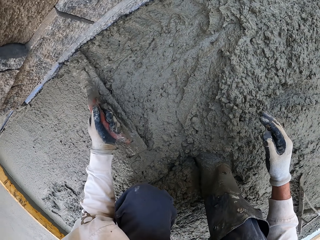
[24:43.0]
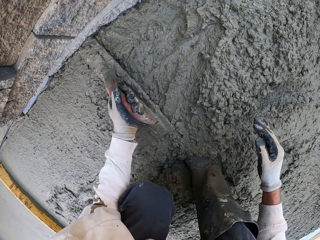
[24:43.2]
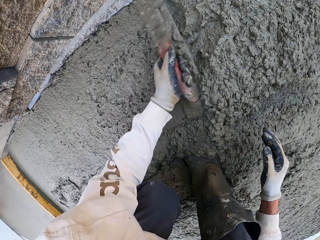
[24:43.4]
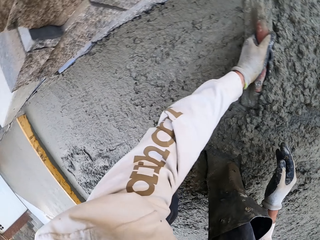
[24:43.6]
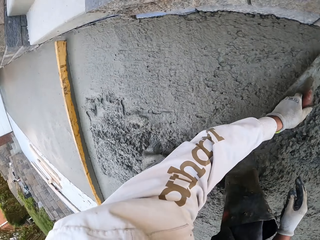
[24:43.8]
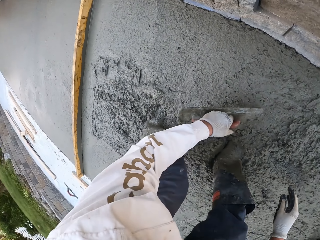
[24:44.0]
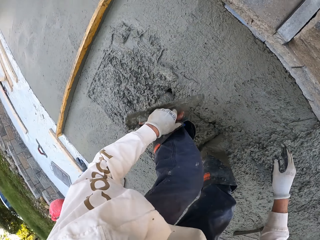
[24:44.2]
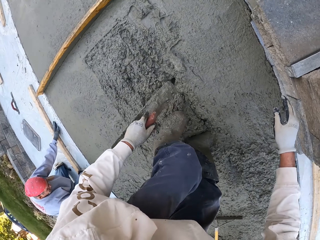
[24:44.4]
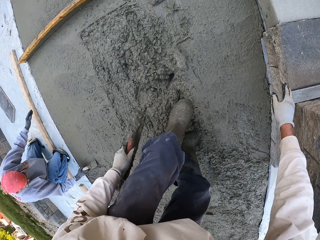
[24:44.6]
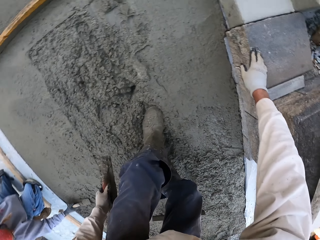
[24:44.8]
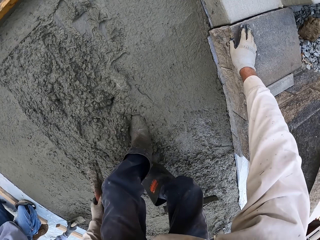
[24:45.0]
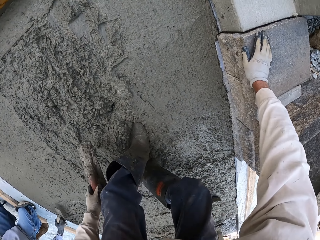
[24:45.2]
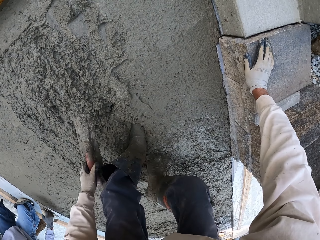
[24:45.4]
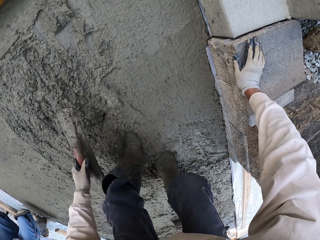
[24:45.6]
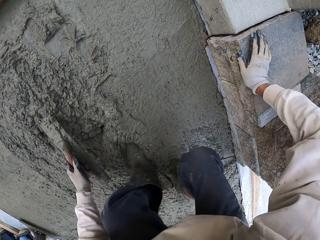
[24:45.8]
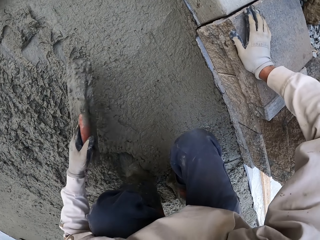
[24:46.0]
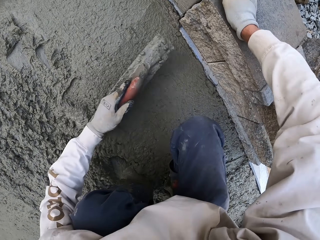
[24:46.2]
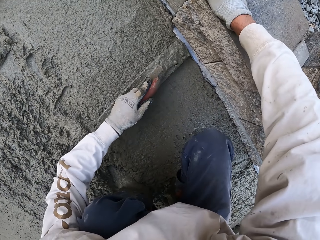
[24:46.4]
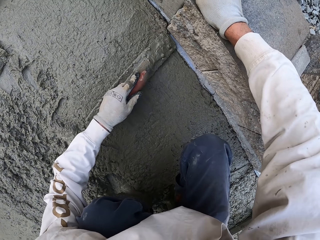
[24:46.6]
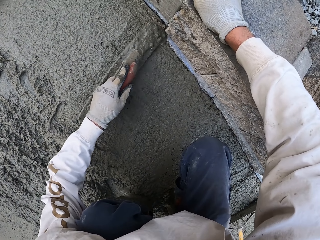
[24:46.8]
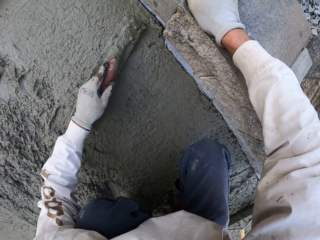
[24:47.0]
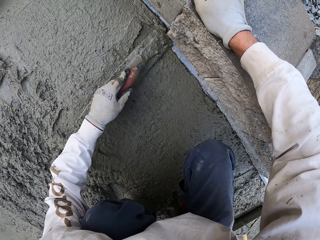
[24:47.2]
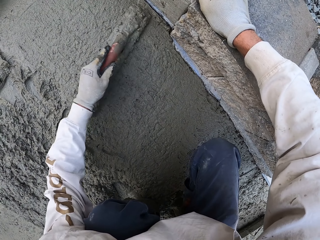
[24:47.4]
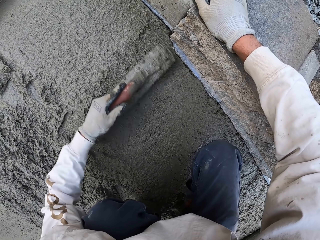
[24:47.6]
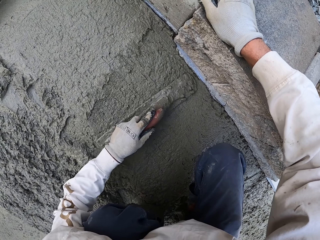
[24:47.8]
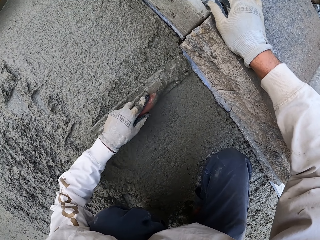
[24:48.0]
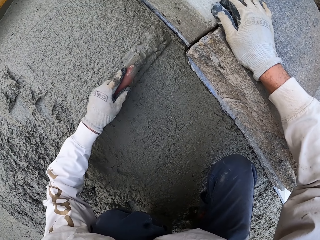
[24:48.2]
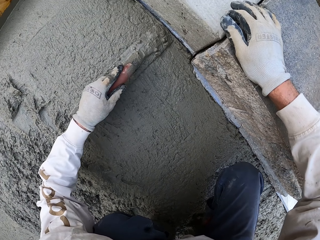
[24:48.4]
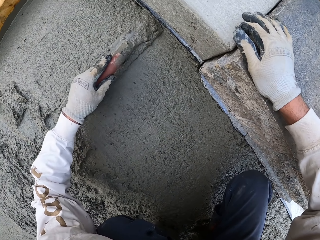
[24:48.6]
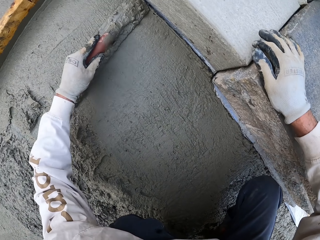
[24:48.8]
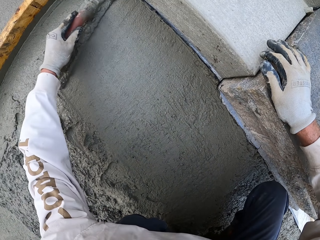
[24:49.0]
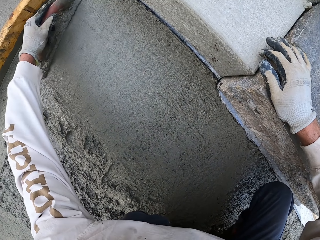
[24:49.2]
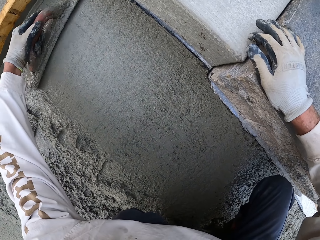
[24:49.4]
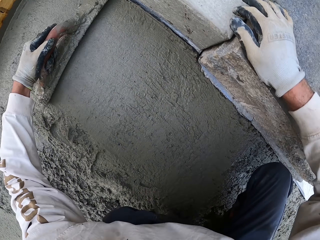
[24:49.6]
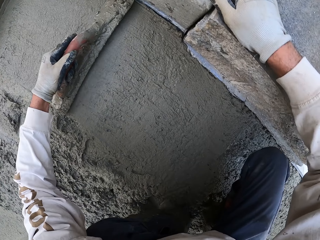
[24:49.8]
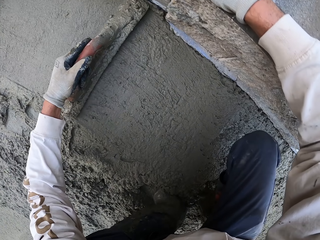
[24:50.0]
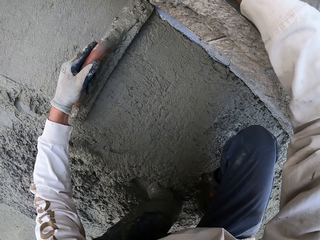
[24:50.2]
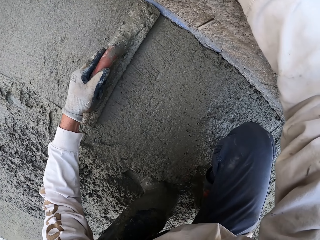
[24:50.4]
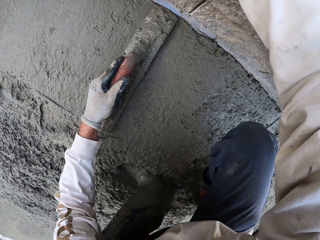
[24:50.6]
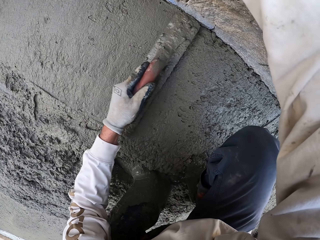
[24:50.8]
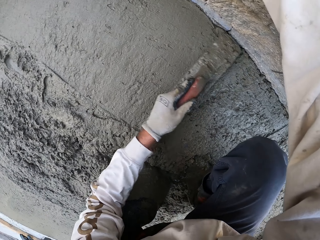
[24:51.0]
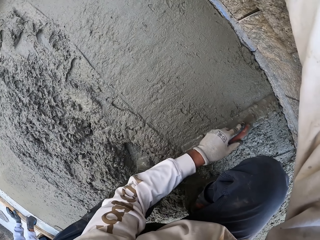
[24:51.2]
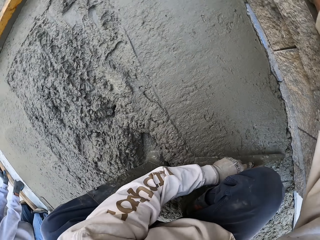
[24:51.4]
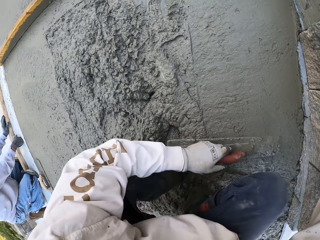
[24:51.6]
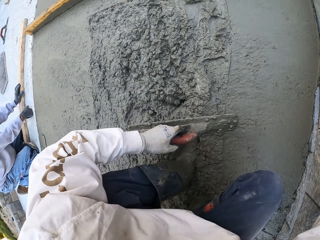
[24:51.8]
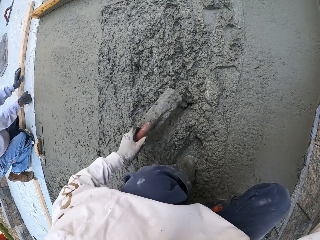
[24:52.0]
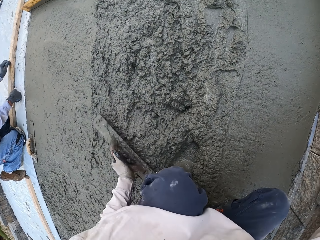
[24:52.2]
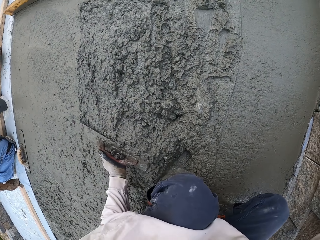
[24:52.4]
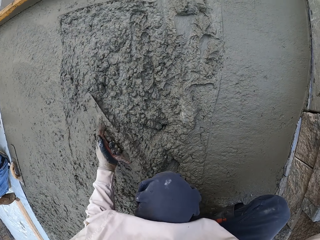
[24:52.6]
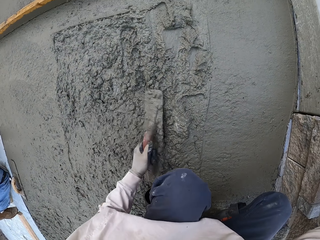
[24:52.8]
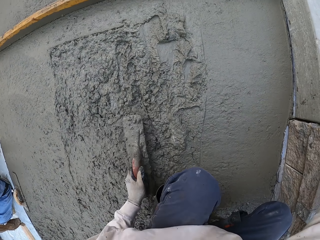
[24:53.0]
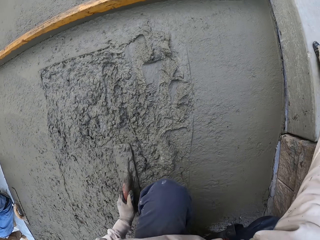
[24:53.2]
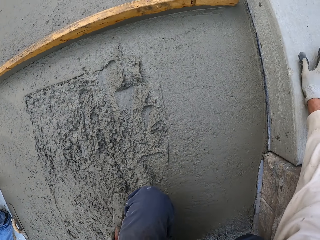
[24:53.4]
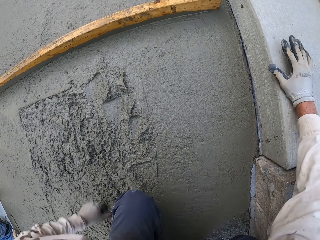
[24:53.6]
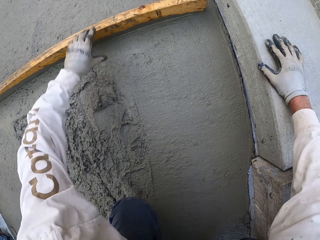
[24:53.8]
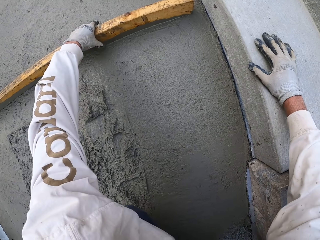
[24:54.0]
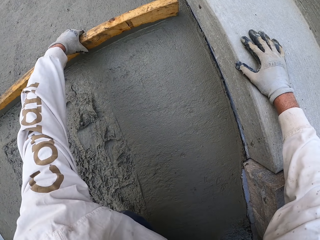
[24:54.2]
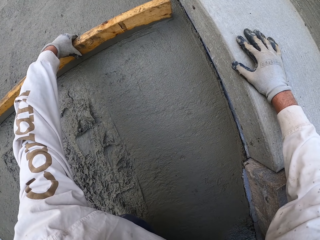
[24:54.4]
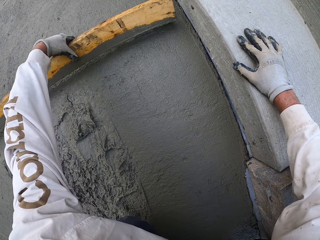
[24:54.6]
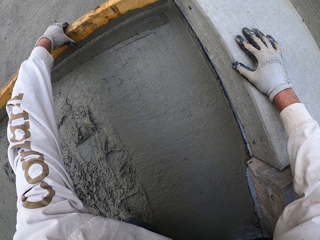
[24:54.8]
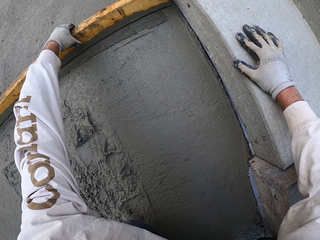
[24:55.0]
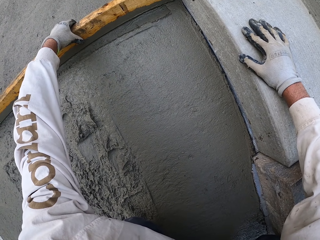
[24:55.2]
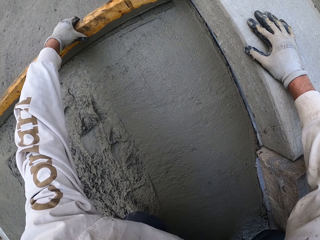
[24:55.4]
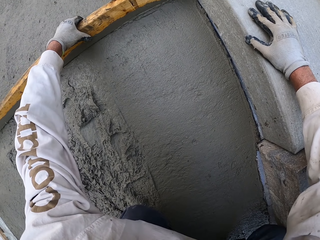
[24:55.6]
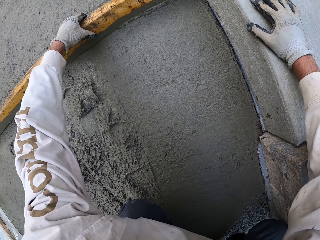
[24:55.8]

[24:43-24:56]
The camera wearer looks around. A man flattens the floor. The camera wearer flattens the floor. They put the midget trowel down and look around. They hold the wood.

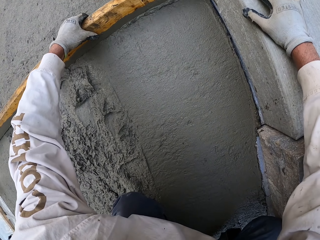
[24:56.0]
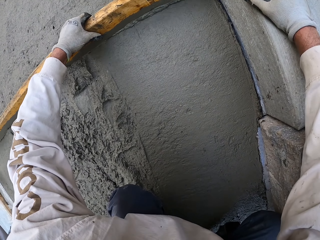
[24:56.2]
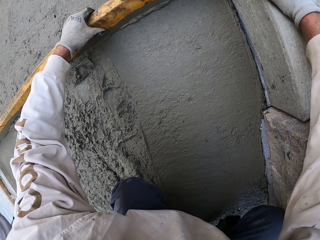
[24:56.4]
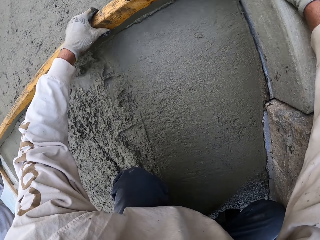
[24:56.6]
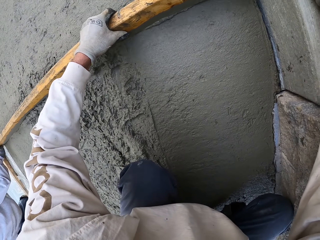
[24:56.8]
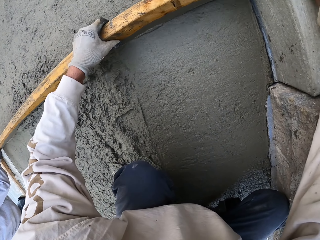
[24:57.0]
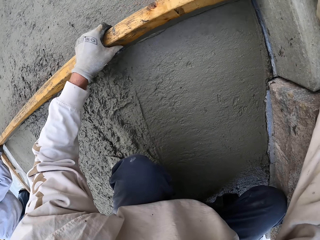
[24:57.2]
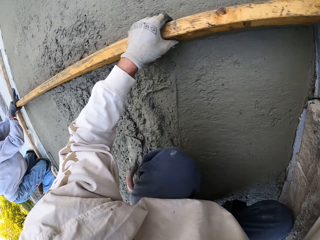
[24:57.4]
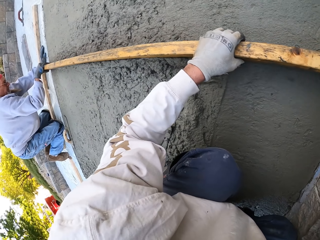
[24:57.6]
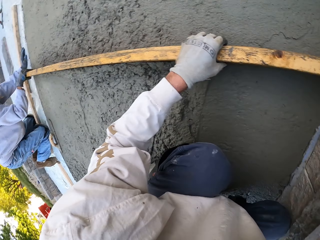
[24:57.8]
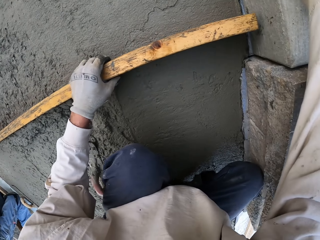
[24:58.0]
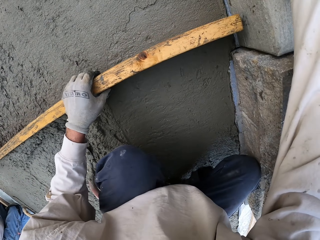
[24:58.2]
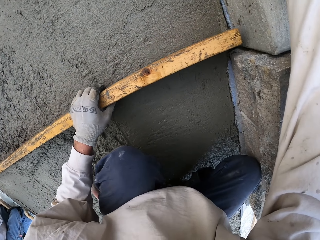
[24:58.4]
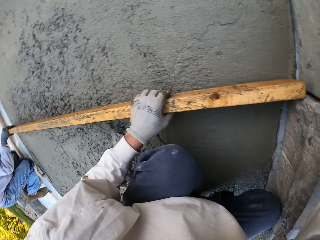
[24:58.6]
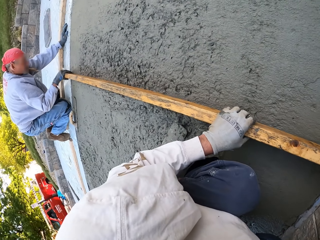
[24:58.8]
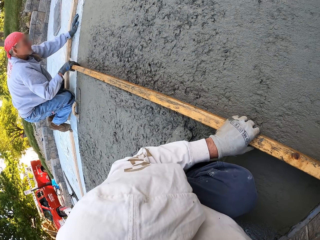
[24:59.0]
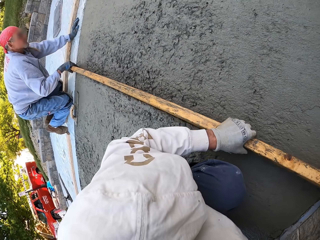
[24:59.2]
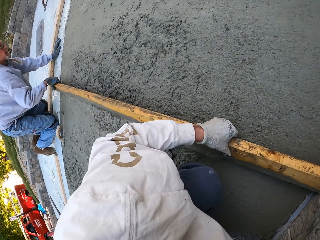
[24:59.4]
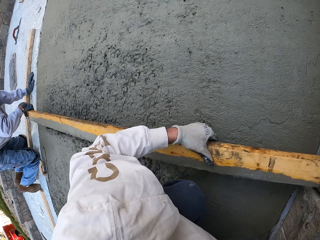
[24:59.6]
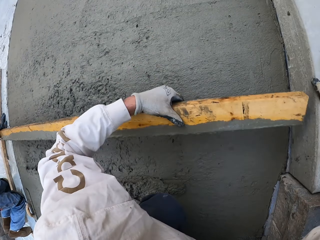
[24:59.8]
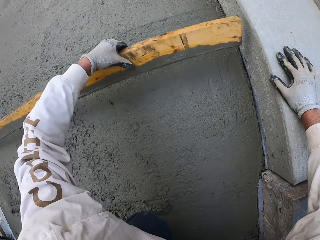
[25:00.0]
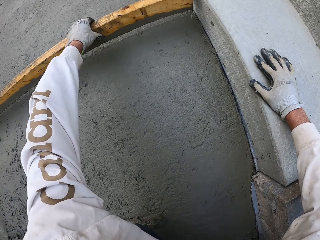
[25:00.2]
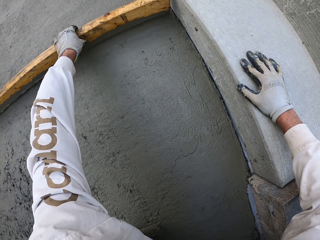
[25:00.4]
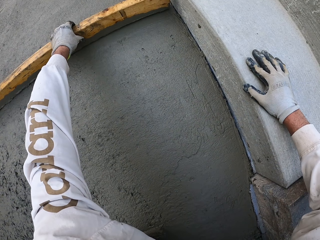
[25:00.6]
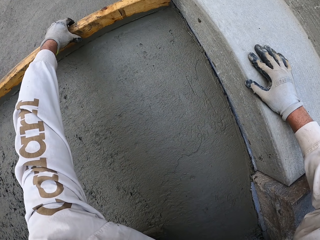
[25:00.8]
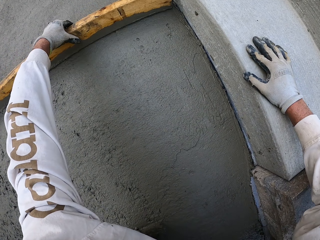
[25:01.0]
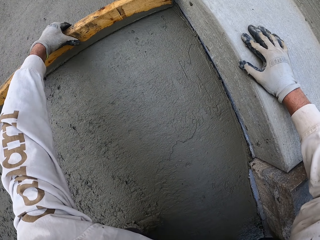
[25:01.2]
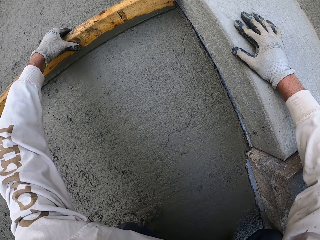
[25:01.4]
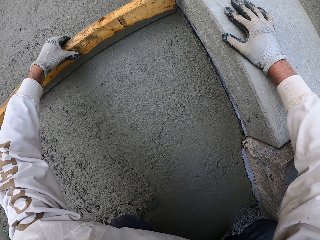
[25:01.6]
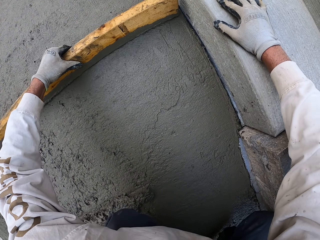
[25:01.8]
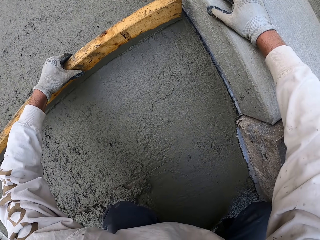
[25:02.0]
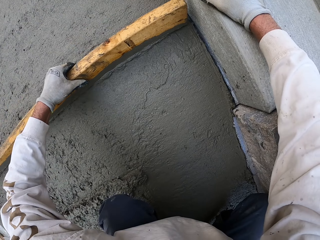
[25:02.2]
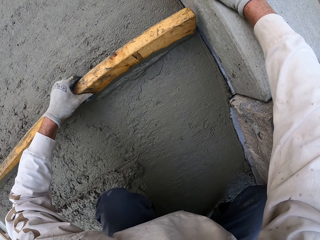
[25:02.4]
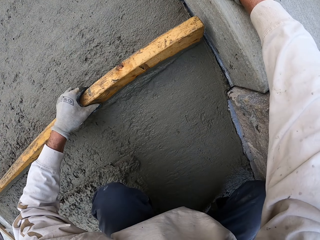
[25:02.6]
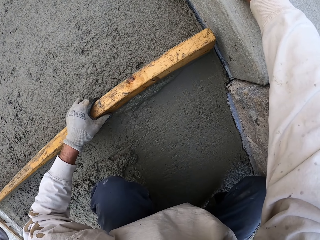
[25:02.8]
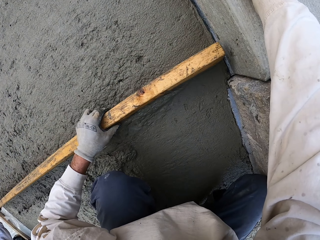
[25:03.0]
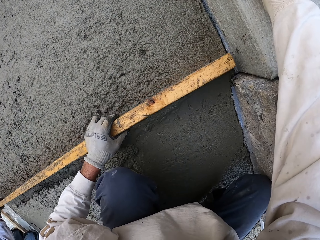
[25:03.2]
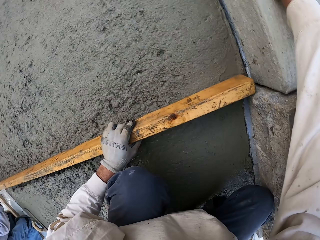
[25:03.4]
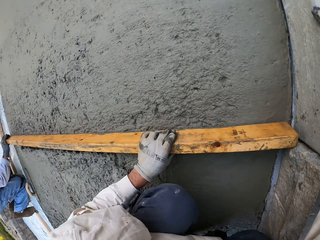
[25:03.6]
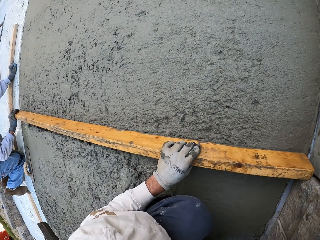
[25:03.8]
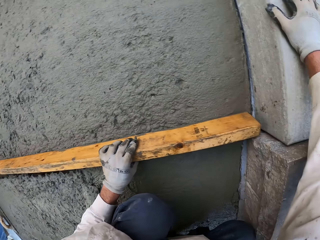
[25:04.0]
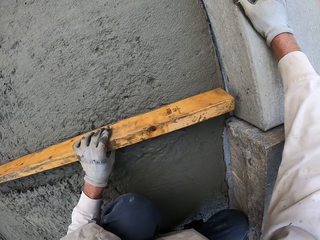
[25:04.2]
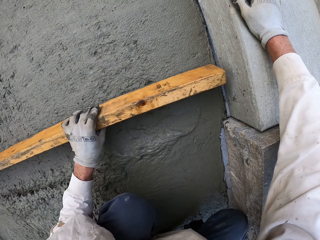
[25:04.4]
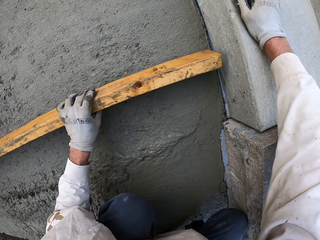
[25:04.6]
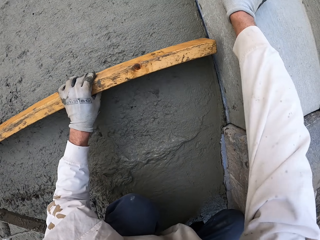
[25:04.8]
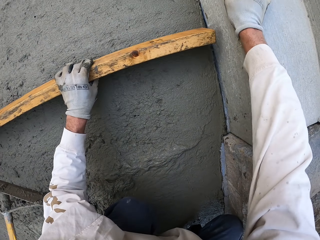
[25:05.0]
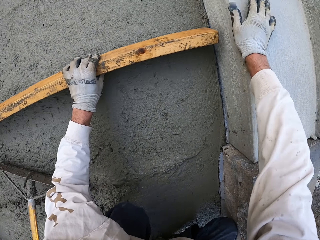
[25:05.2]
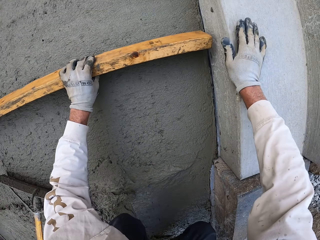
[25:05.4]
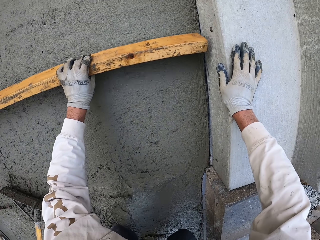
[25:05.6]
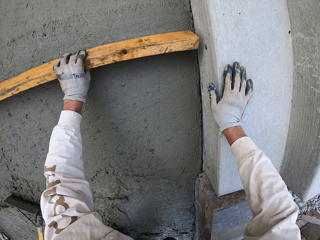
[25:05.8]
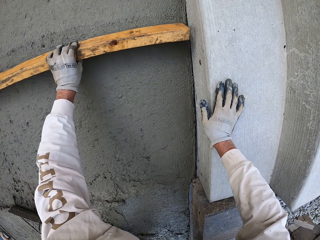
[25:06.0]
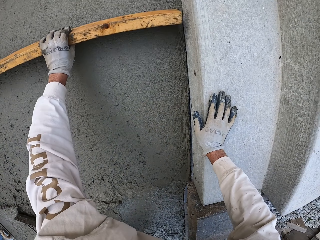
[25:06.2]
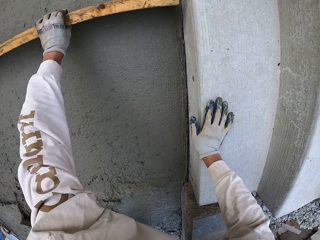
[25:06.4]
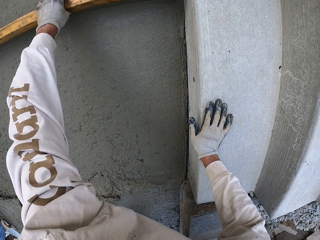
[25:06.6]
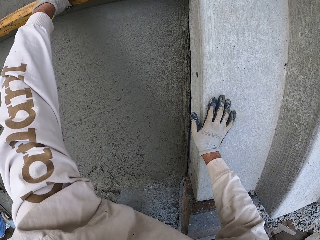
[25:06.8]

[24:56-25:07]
The camera wearer flattens the floor. They flatten the floor again. A man flattens the floor. The camera wearer looks around. They flatten the floor and look around.
